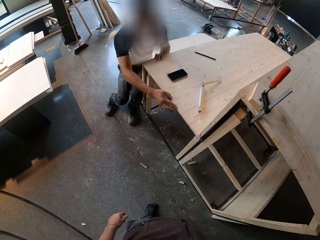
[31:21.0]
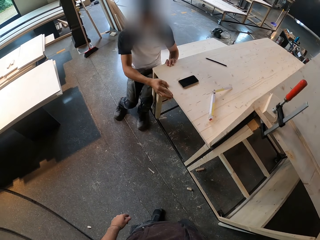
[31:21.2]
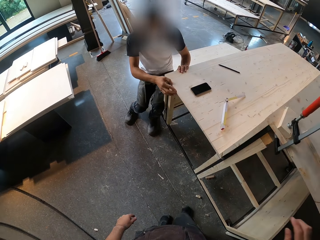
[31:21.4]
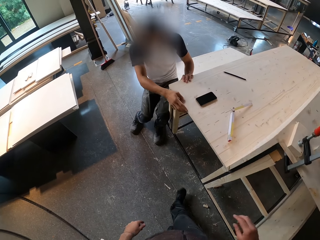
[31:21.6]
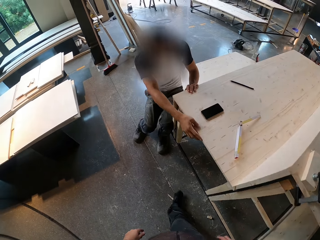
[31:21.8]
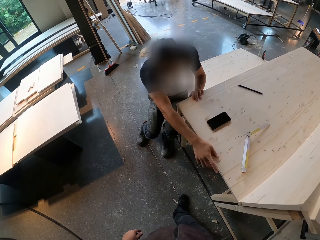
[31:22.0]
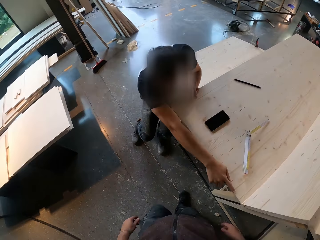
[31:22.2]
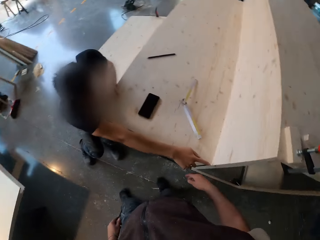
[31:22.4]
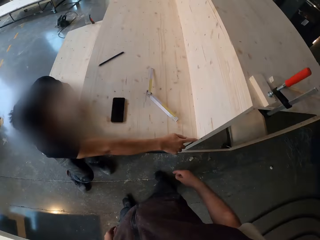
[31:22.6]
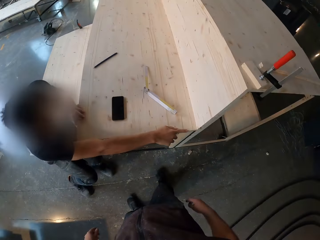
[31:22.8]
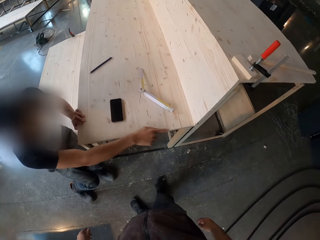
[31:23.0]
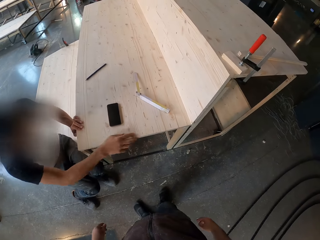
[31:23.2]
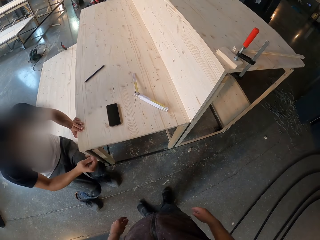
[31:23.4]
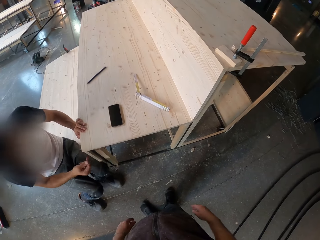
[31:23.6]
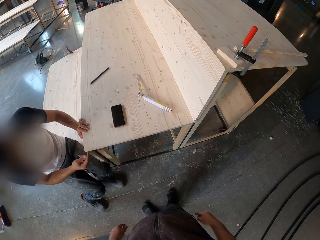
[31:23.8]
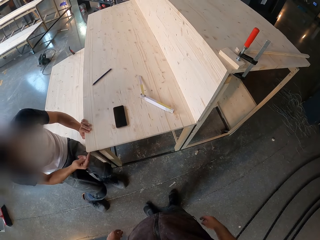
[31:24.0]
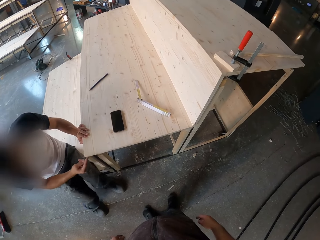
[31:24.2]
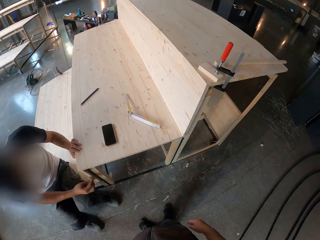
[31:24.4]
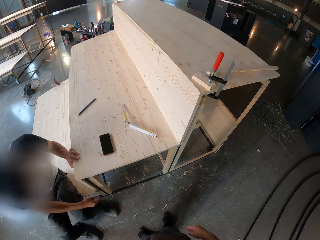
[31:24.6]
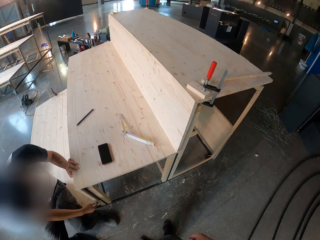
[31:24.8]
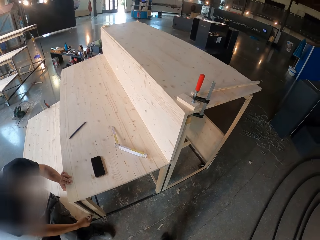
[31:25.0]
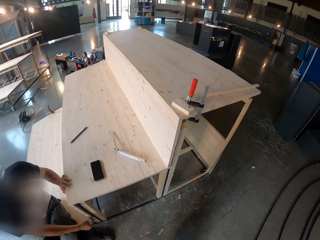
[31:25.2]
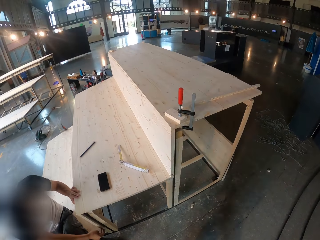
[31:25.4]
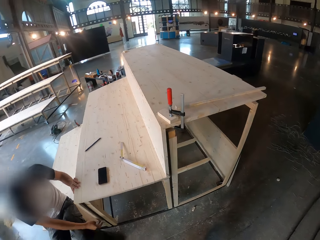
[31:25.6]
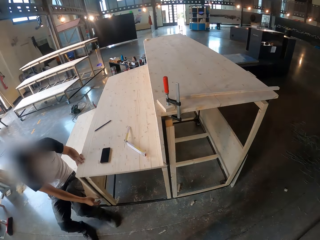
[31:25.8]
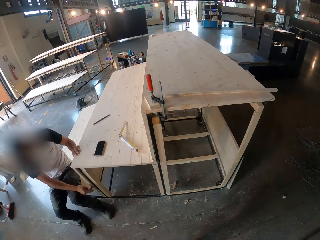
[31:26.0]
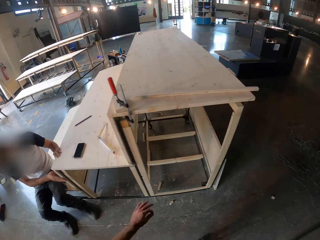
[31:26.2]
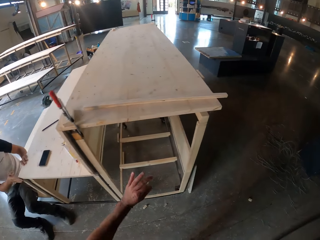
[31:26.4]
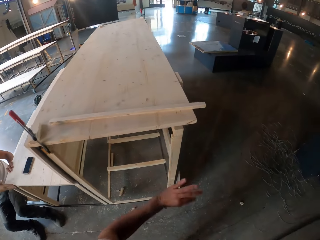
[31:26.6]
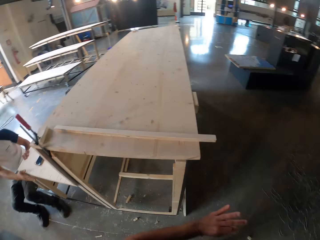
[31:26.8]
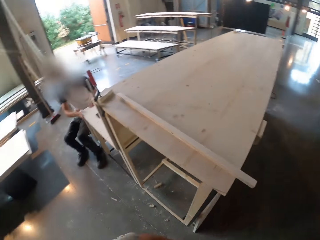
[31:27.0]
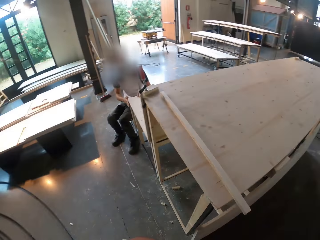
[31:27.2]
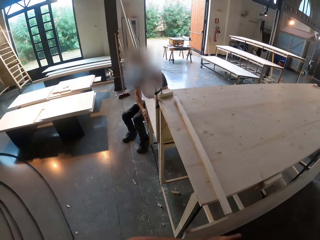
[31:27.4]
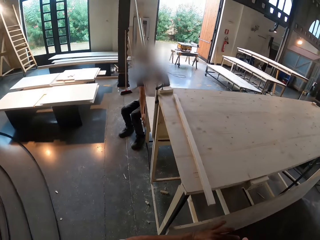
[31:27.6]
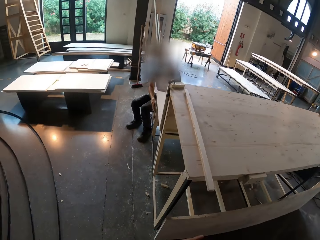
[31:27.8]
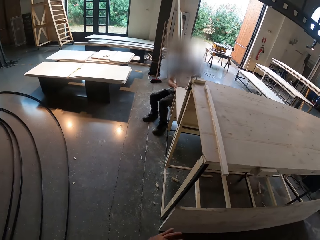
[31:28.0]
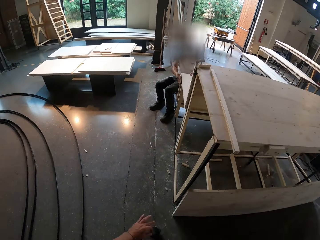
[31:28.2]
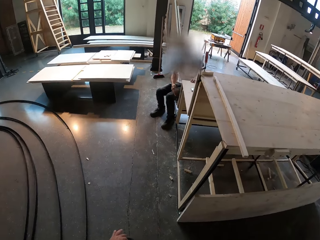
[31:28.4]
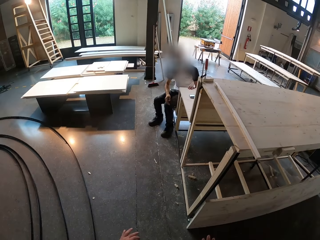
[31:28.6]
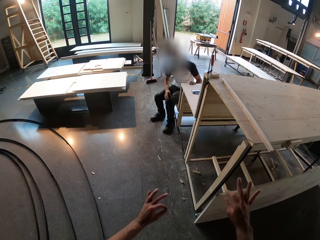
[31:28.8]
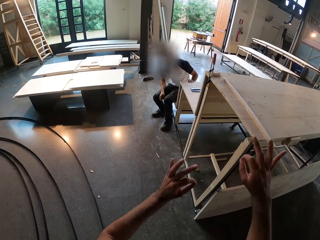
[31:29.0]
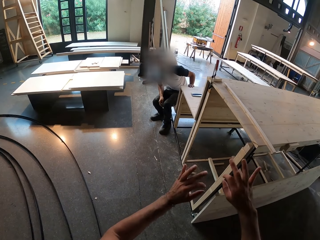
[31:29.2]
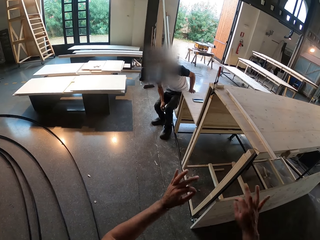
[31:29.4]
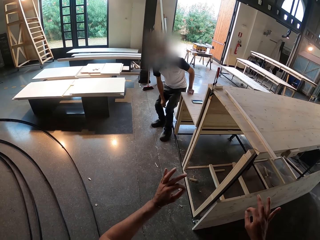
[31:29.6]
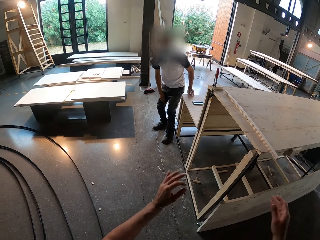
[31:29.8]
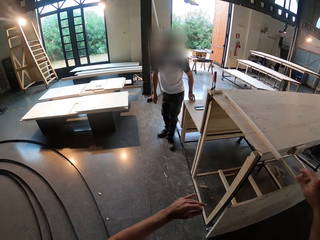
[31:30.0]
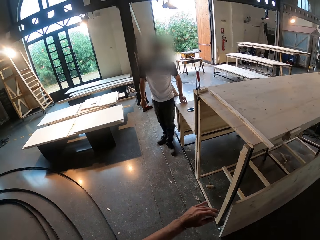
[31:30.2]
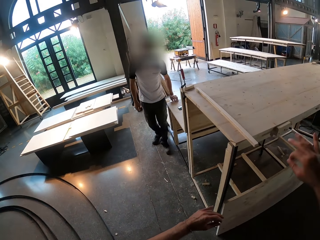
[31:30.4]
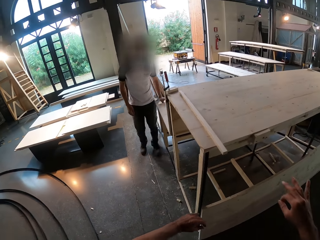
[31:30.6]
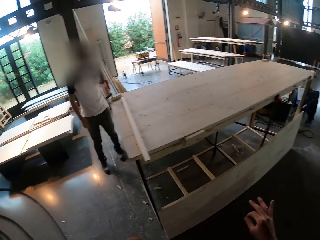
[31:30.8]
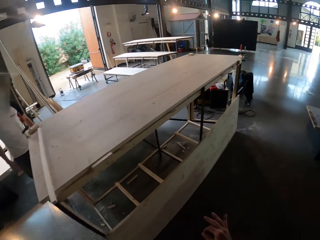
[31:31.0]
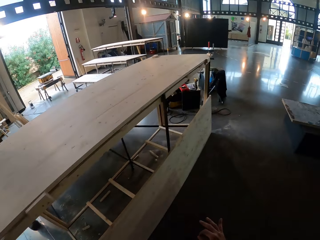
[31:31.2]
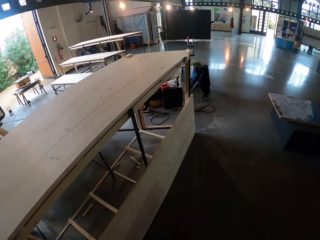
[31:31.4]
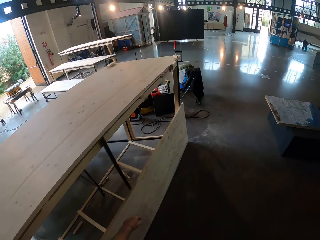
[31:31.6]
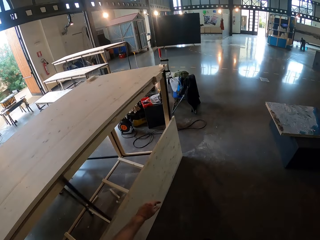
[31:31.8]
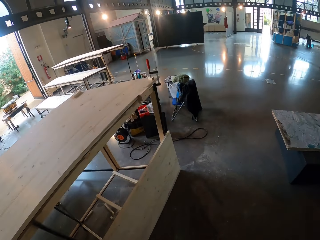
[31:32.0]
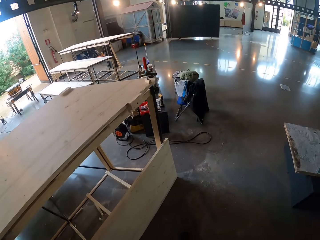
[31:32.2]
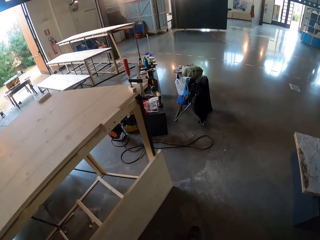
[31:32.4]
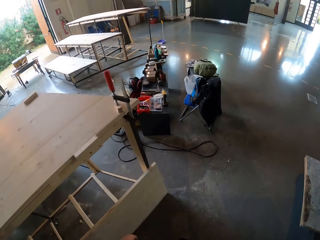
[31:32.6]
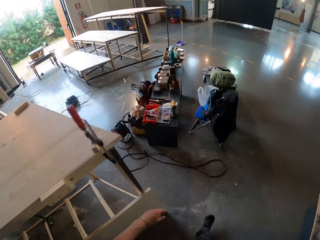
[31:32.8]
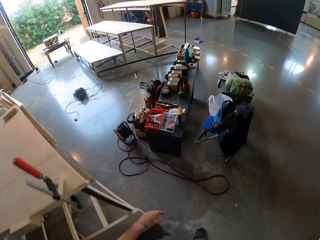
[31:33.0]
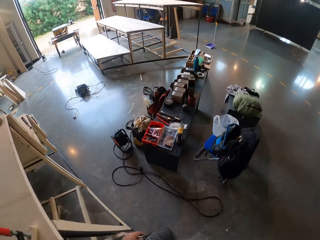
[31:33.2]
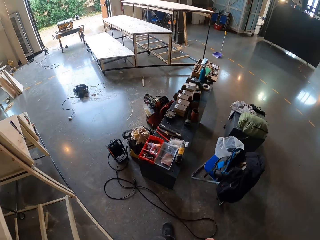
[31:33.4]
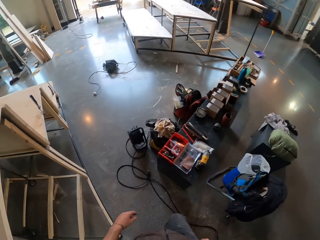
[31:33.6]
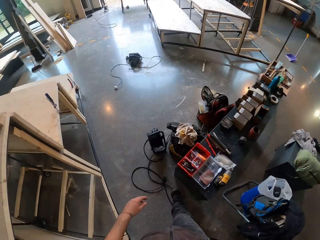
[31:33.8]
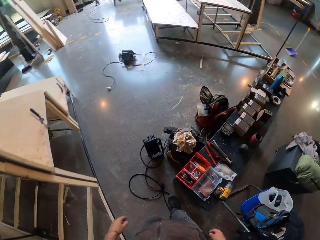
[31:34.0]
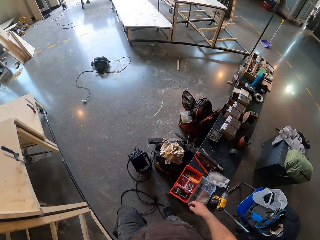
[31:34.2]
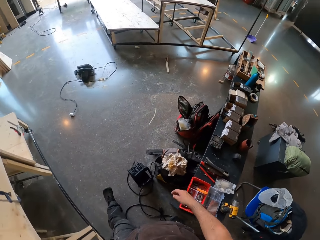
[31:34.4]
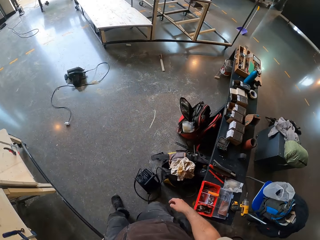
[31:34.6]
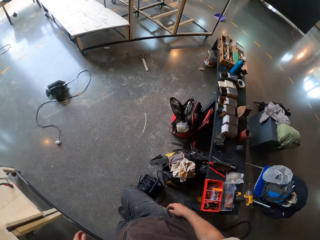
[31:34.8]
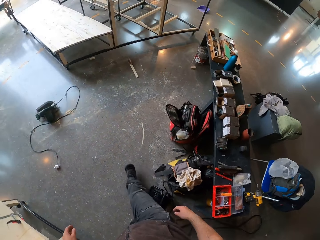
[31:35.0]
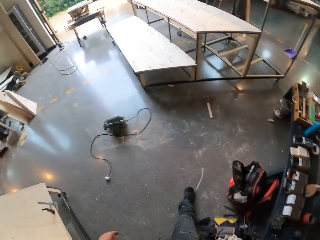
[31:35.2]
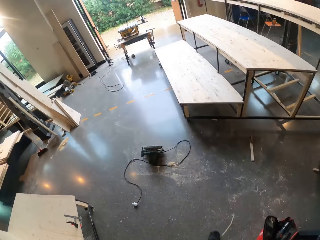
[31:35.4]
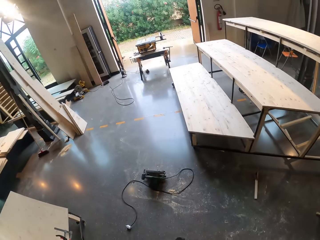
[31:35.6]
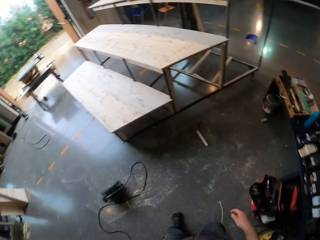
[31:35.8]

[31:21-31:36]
A man touches the wood frame. The man swipes his right hand on the wooden step. The camera wearer moves around. They walk around. The man stands from the wooden step. The camera wearer moves the hands. They walk around.

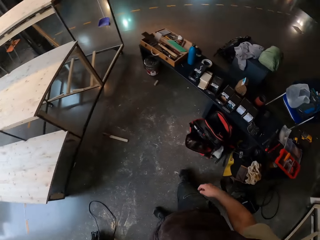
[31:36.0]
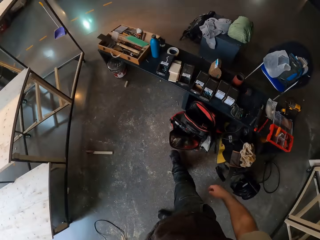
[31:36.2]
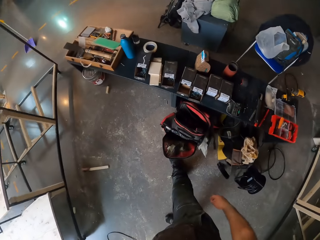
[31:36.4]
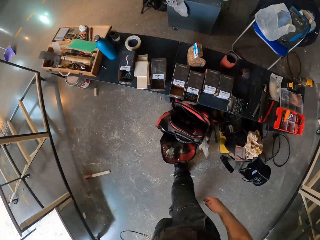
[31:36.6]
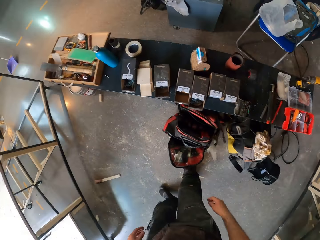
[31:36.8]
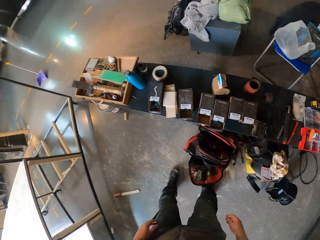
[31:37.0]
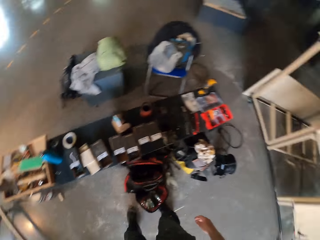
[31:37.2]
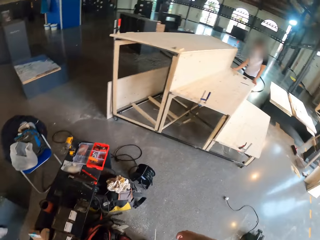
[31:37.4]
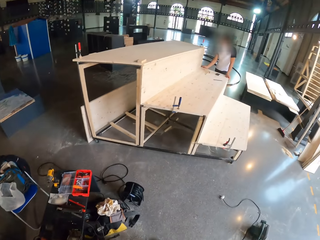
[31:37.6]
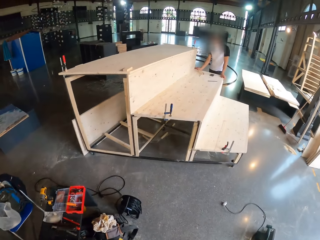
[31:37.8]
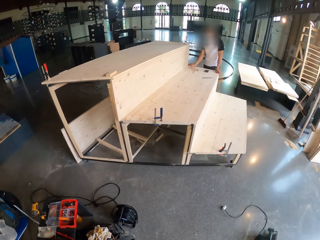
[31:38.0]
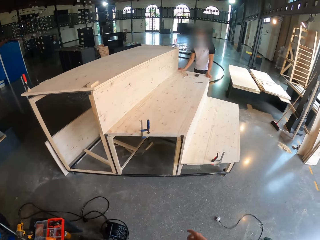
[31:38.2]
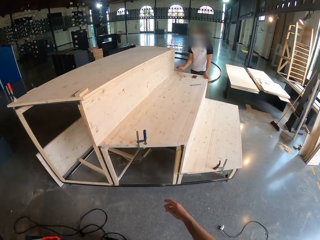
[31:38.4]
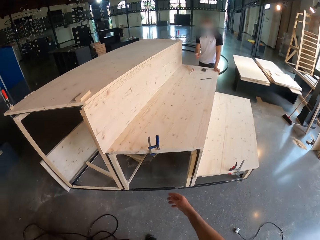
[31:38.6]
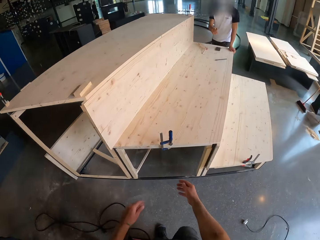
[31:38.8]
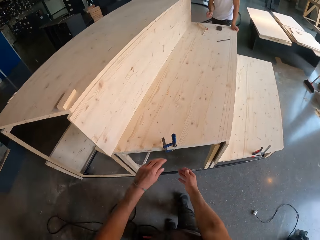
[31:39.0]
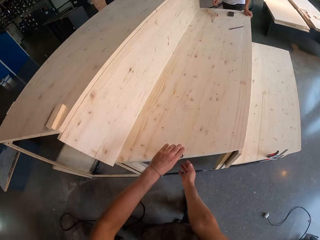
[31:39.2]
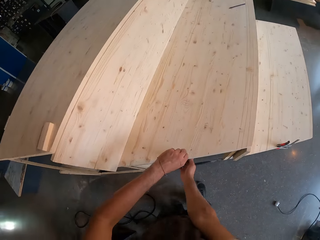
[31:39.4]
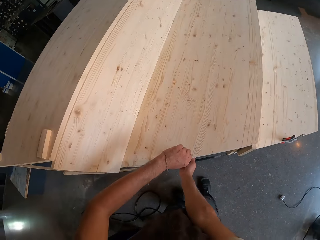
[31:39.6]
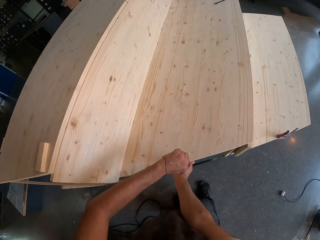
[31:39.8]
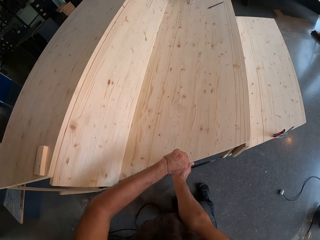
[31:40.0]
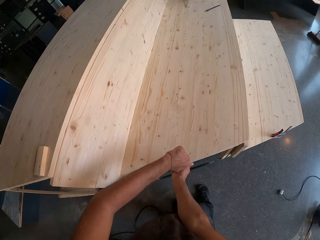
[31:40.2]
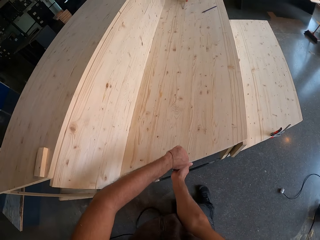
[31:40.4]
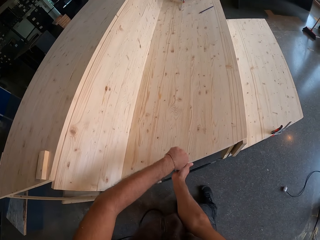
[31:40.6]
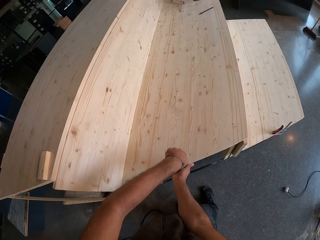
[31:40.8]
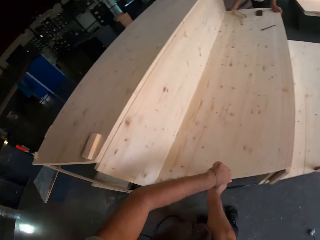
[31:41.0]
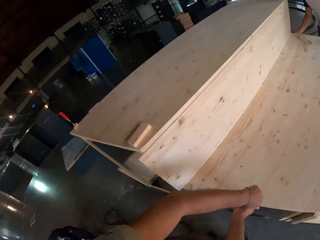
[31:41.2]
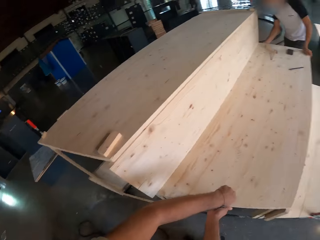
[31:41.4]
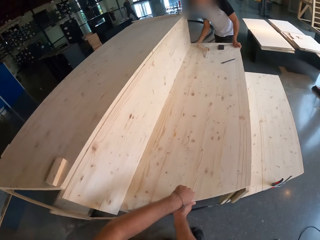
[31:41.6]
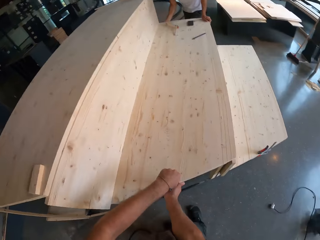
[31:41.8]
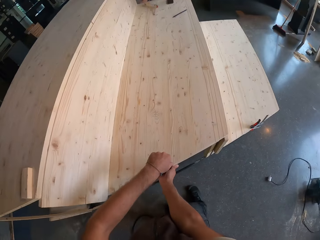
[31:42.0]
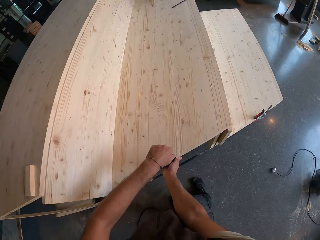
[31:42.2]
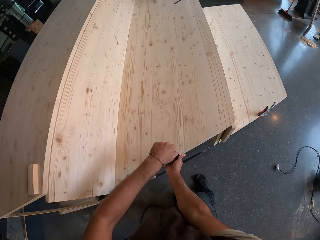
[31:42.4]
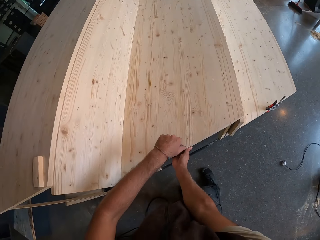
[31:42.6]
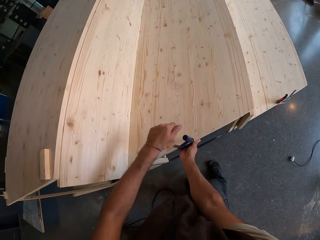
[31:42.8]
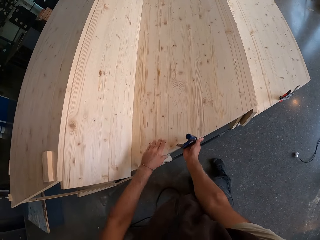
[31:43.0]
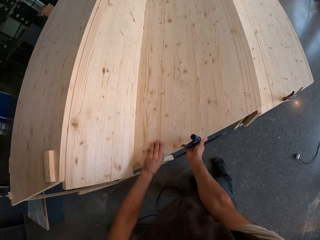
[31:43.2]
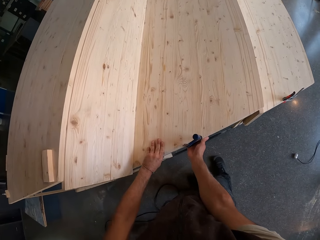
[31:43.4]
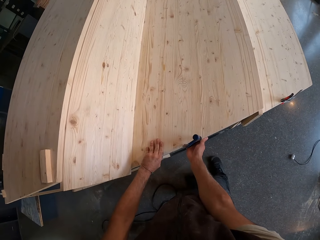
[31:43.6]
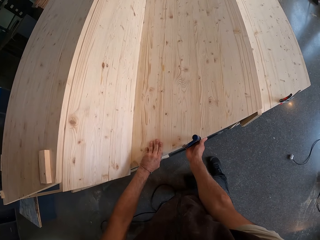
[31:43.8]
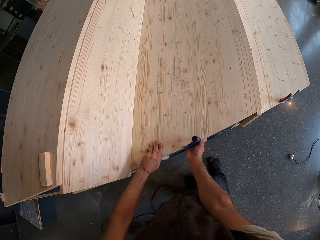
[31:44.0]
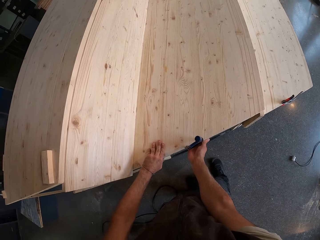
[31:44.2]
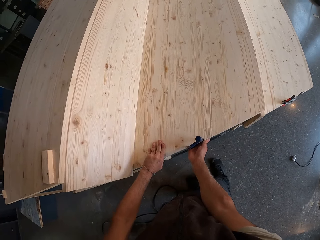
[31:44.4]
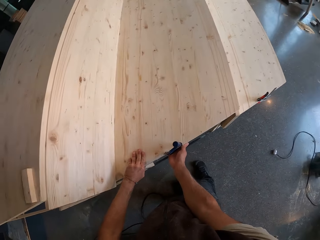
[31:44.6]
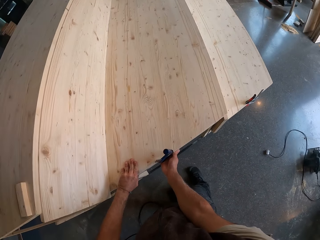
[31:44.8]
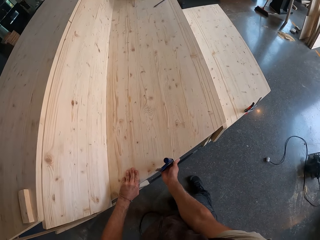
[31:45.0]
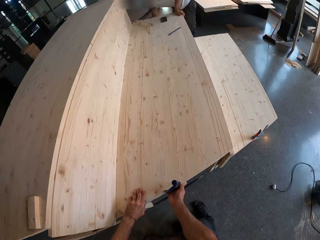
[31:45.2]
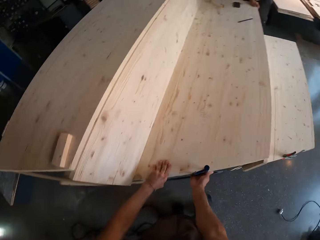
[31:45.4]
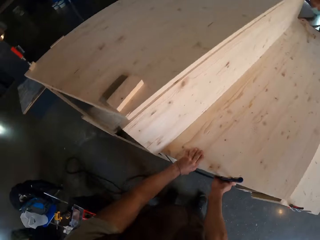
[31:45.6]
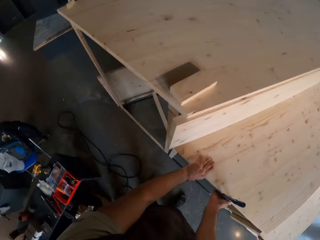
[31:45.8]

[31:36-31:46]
The camera wearer adjusts the quick grip clamp on the wooden step with both hands. They tighten the hand screw clamp. They touch the wood frame.
